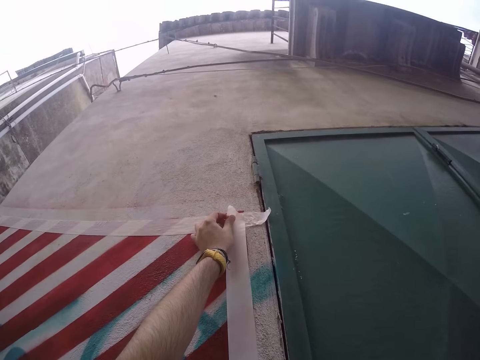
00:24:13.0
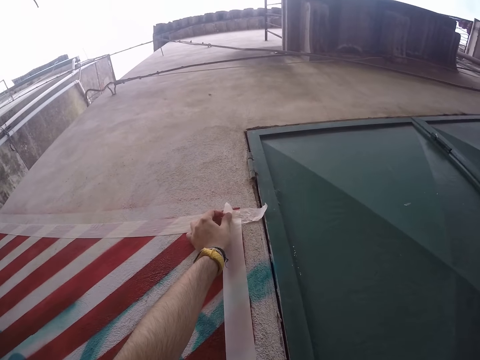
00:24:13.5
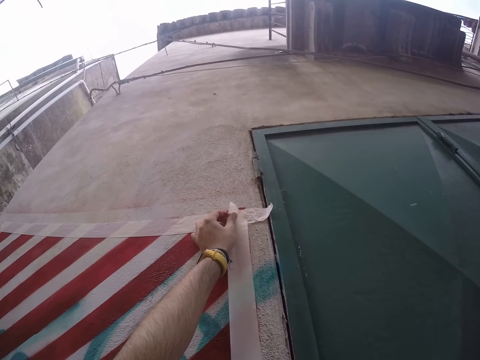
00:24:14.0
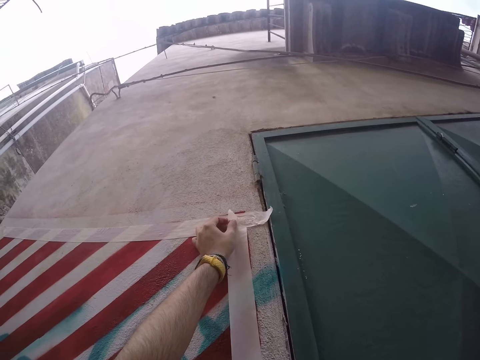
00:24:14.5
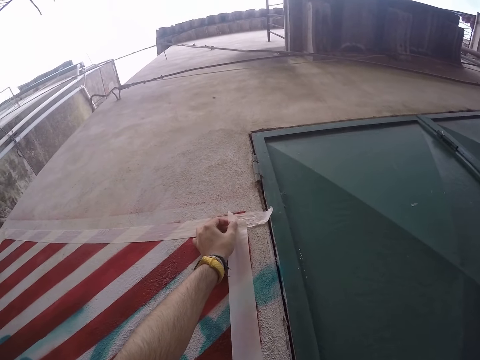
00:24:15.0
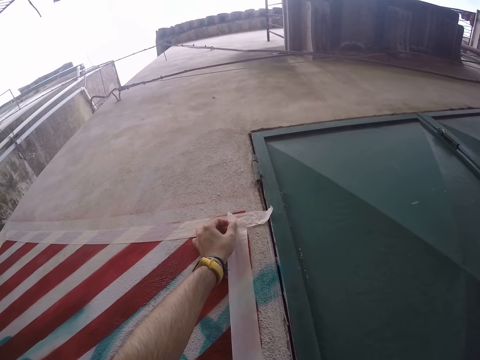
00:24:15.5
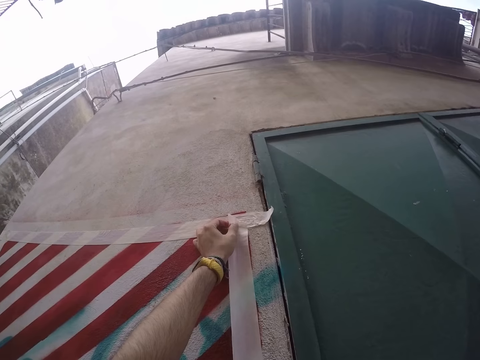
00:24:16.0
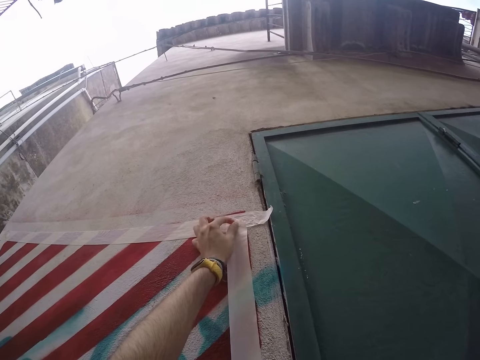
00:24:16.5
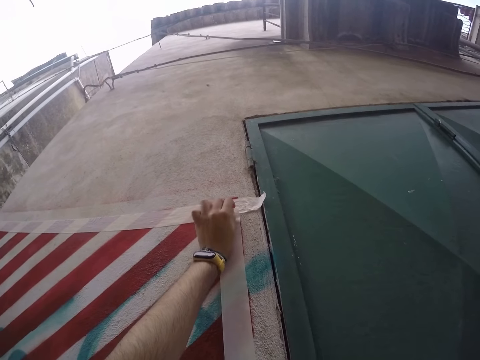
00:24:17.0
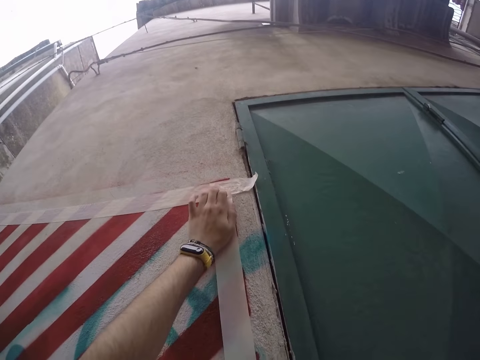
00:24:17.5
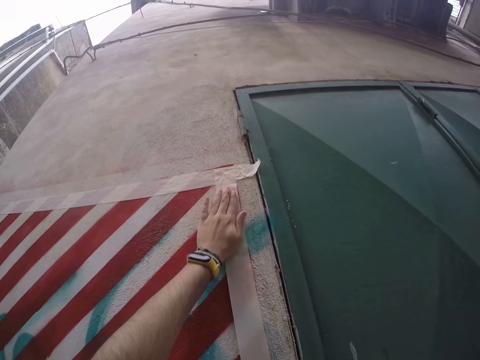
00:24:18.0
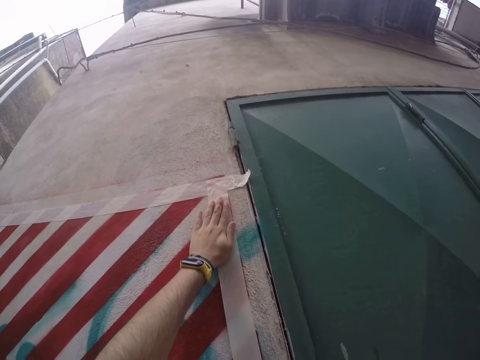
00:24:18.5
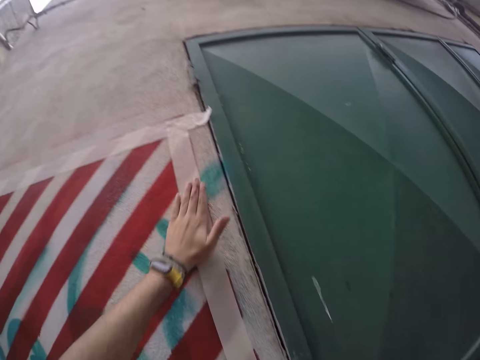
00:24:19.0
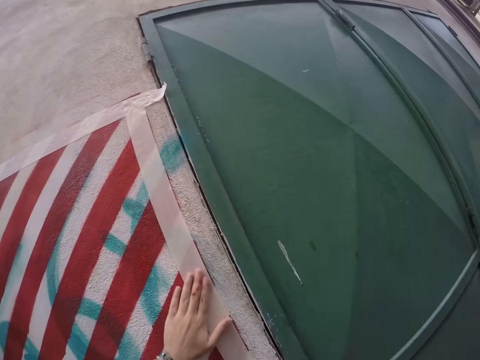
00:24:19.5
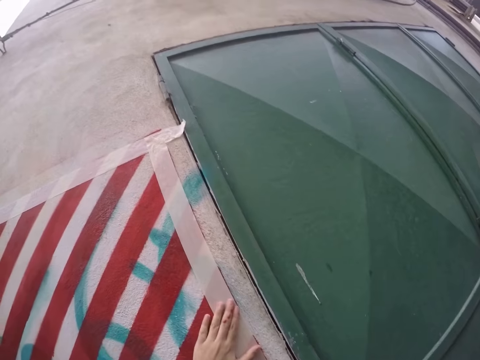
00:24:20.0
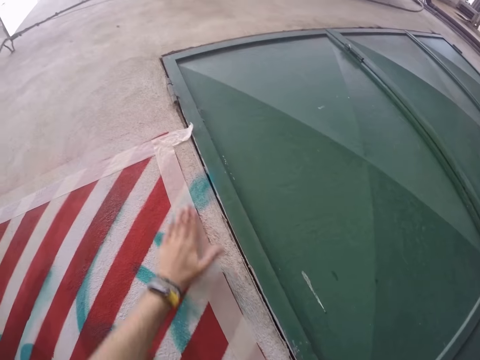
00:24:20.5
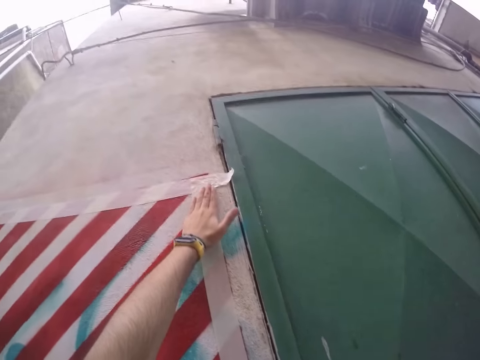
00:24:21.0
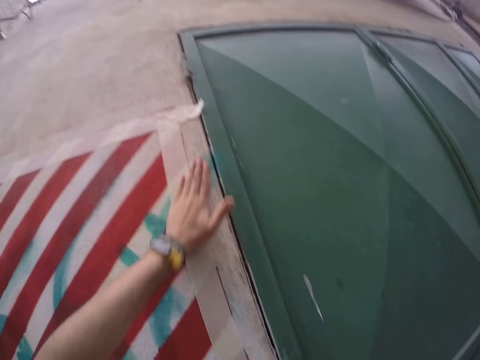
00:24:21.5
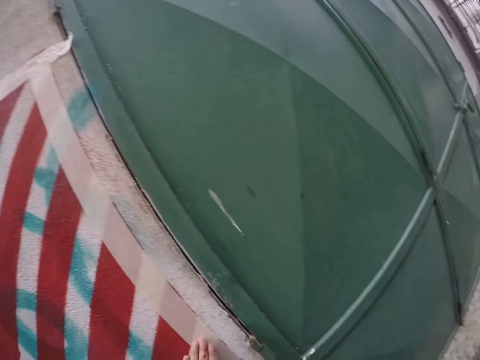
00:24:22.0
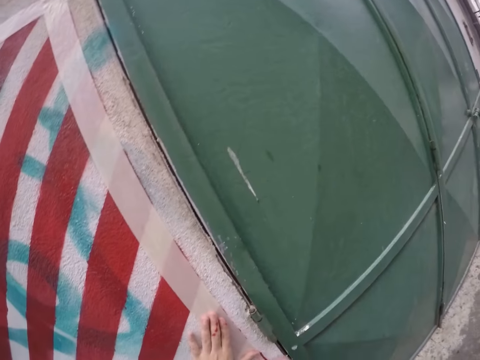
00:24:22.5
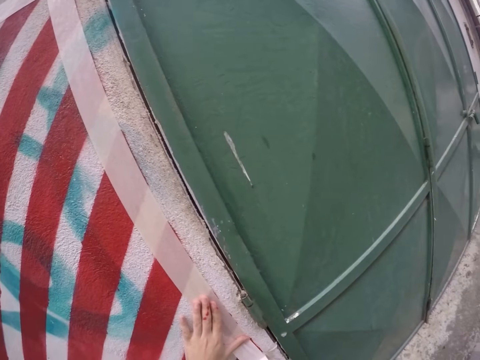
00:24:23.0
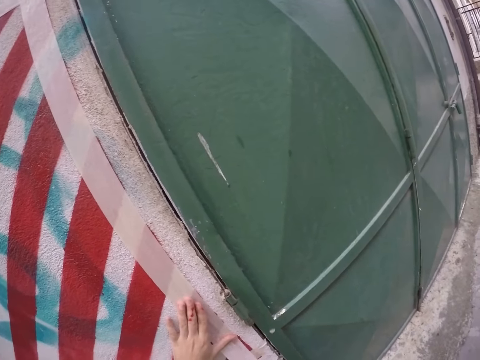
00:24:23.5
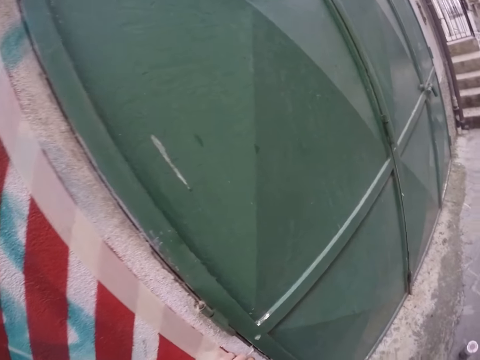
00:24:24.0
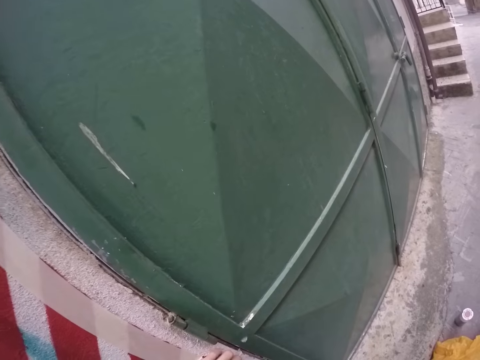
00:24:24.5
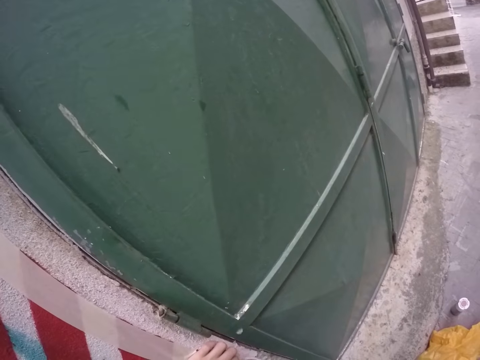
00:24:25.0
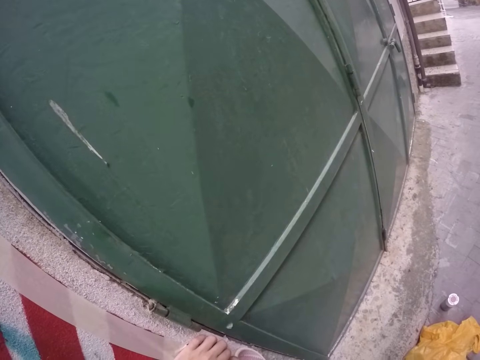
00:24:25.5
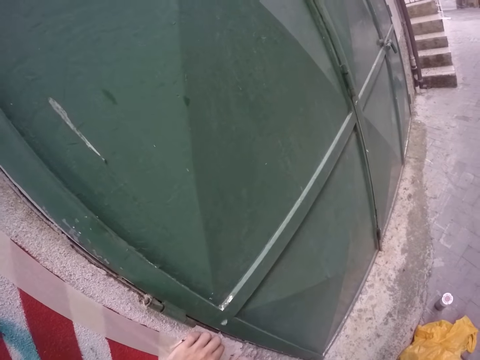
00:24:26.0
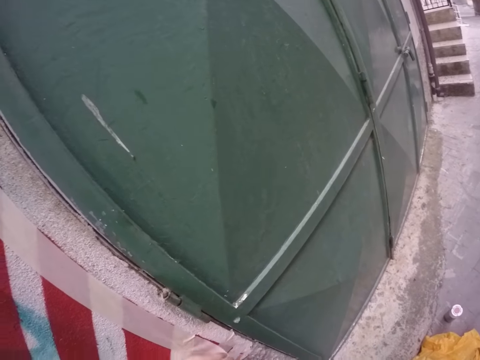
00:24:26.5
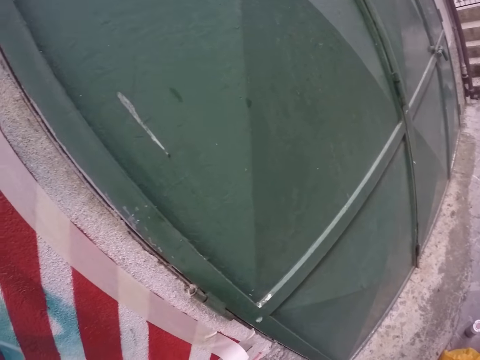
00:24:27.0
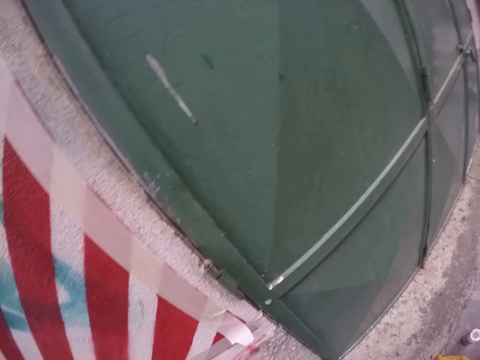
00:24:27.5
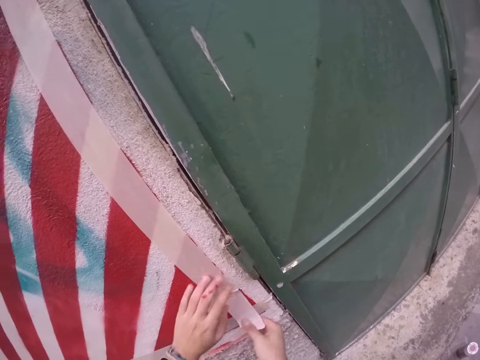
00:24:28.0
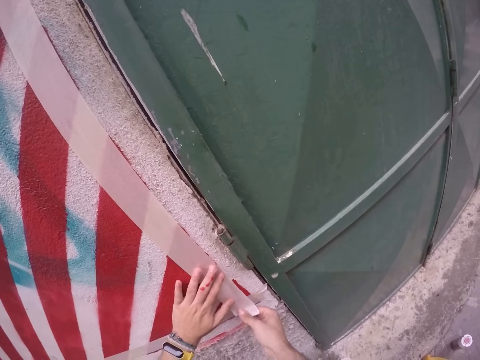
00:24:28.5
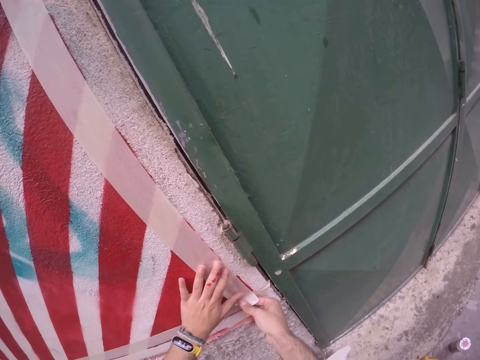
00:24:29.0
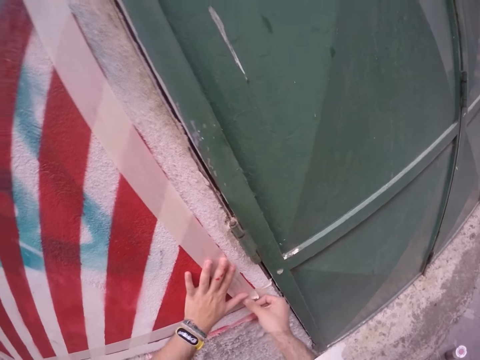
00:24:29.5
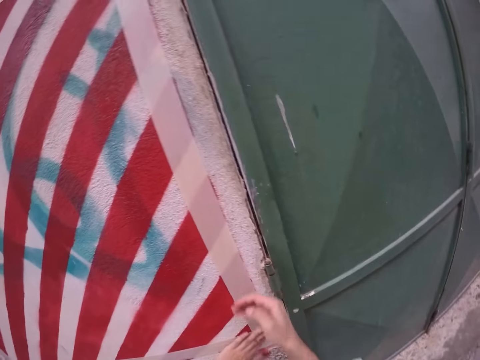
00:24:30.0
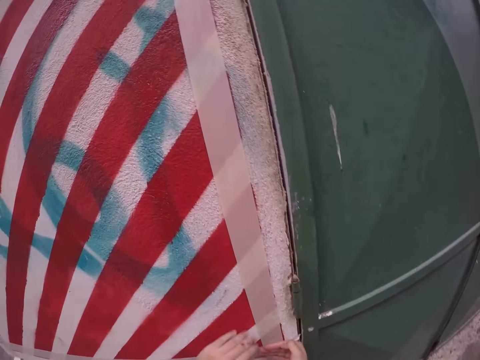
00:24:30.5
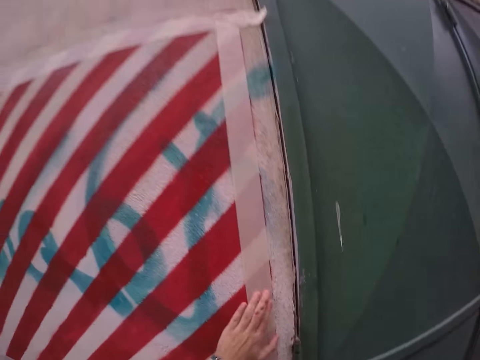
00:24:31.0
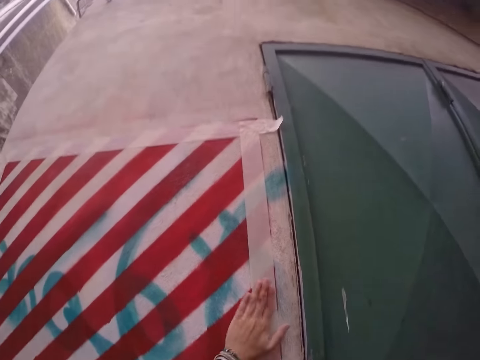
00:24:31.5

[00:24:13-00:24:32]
The camera wearer presses the seal tape with his hand. He cuts the masking tape in his right hand with his left hand. He adjusts the masking tape on the wall with both hands.

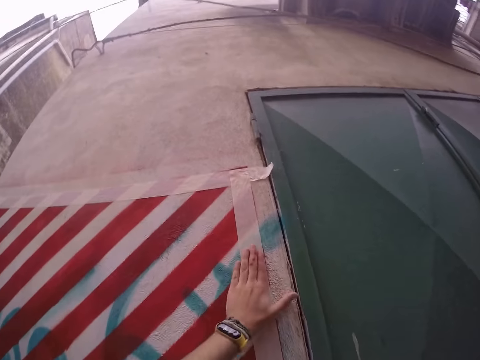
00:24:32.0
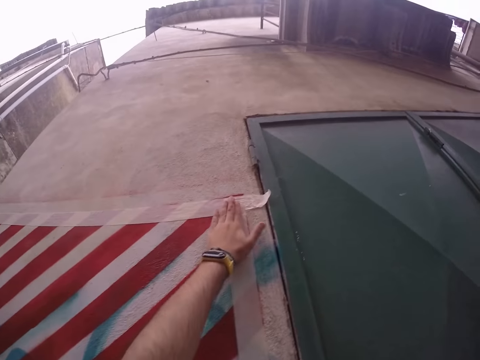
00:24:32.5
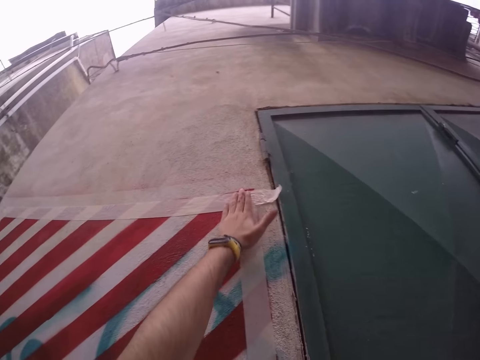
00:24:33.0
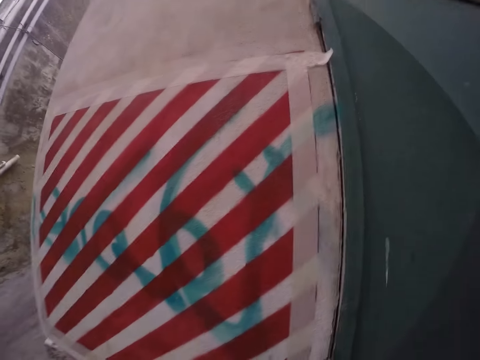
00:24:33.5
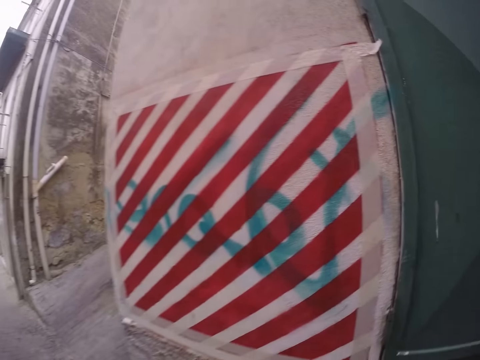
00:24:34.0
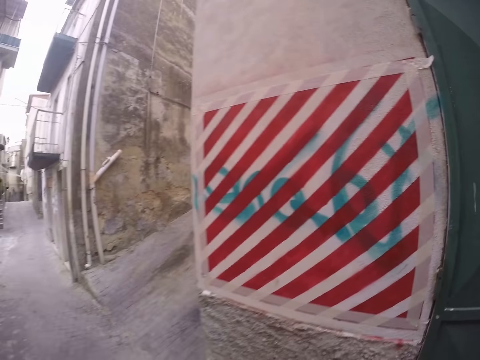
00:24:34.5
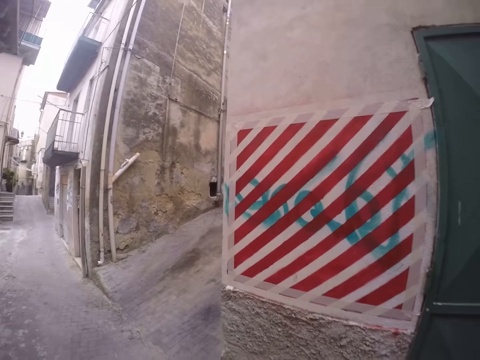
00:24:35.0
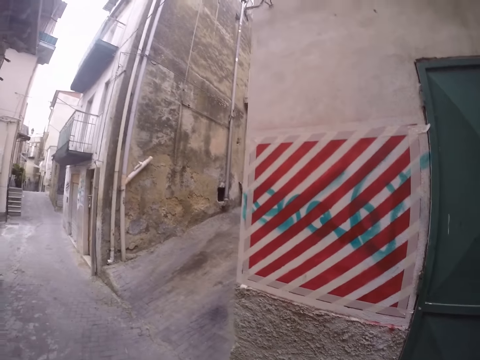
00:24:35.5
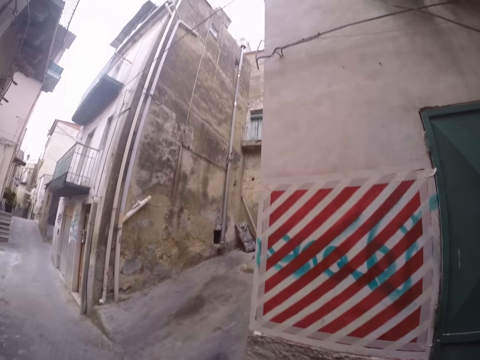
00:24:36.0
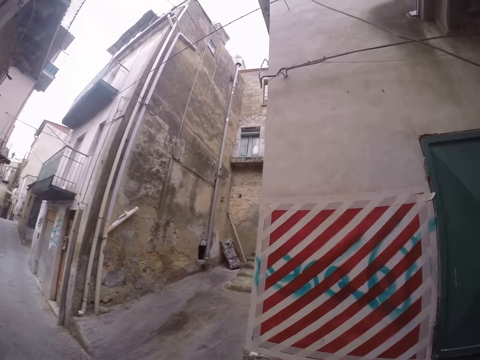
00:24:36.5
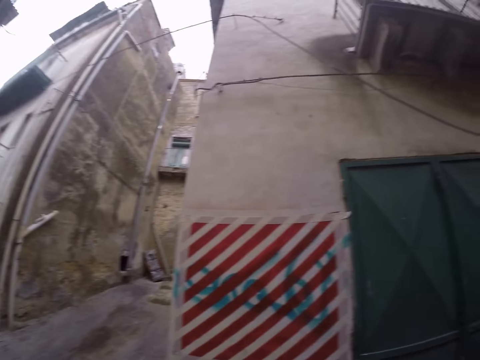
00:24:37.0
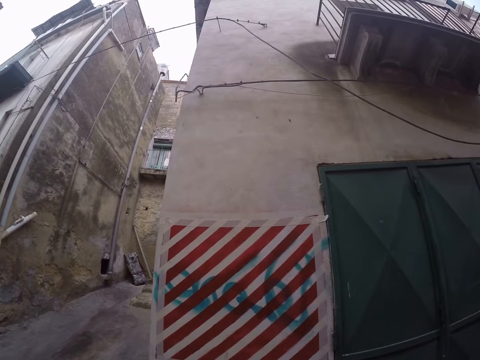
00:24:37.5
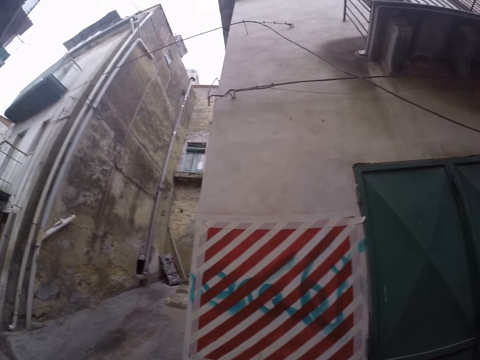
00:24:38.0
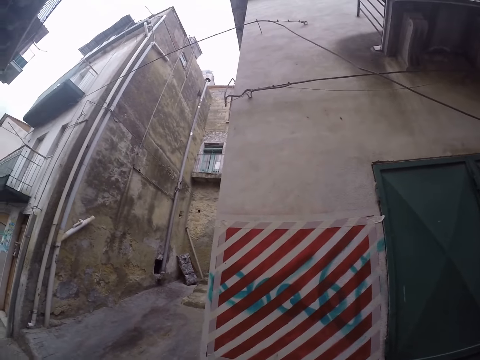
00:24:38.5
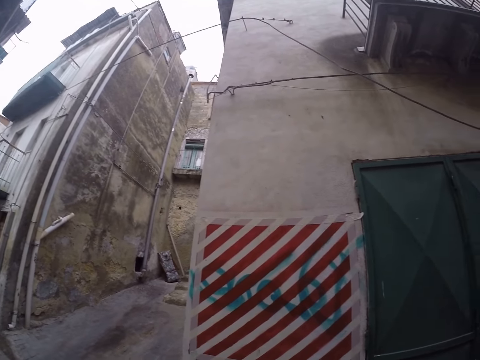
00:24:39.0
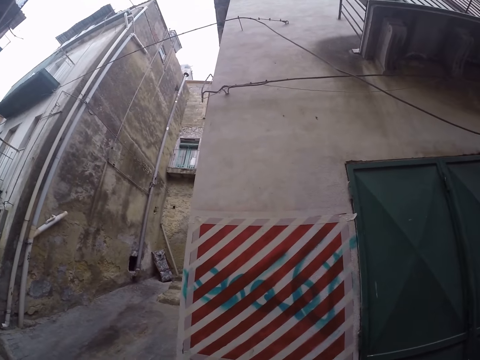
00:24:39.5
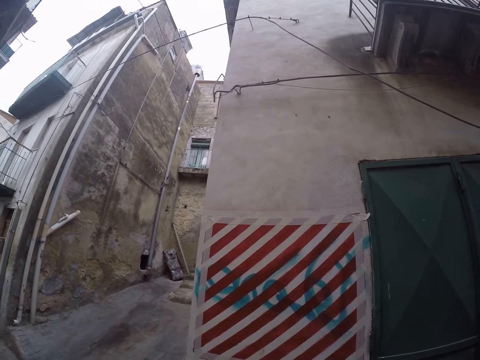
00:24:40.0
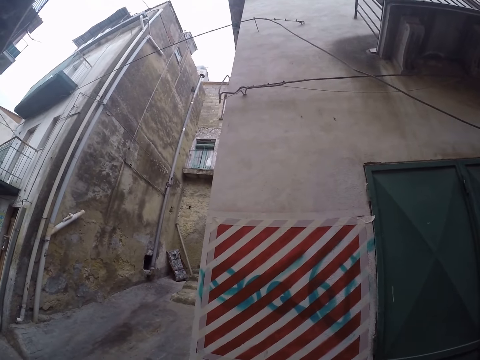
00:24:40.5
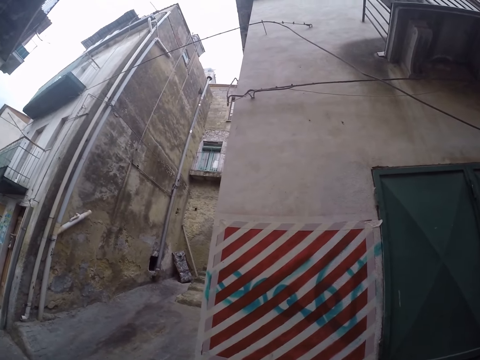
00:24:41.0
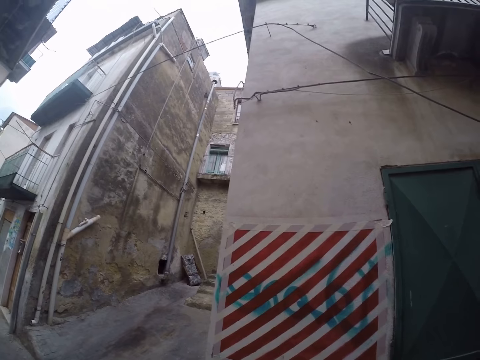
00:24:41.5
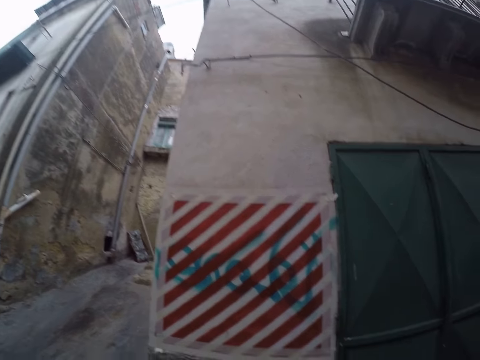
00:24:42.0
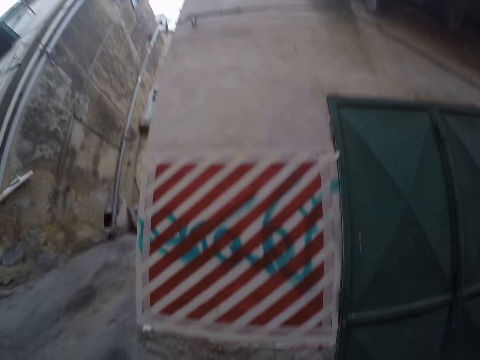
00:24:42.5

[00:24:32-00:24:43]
The camera wearer stares at the drawing.
